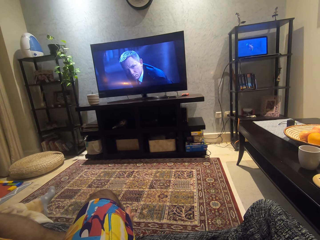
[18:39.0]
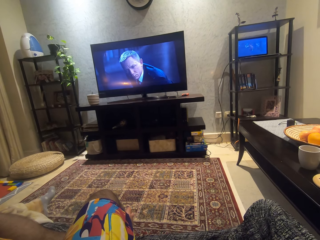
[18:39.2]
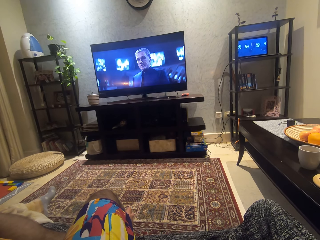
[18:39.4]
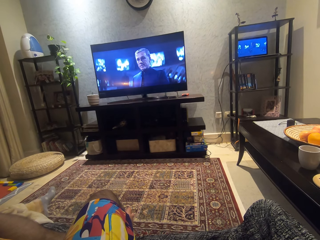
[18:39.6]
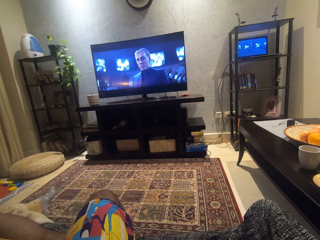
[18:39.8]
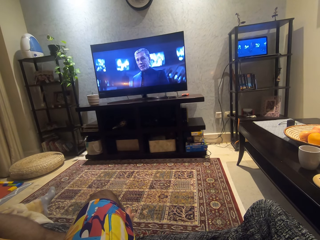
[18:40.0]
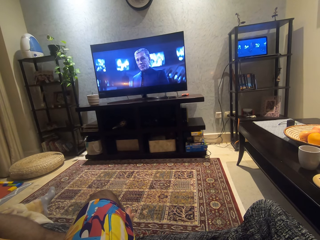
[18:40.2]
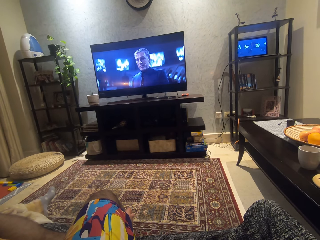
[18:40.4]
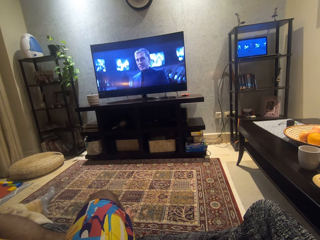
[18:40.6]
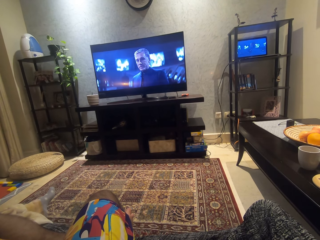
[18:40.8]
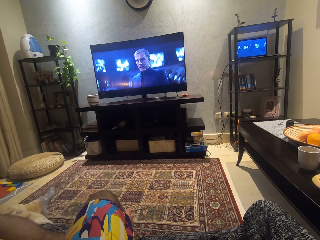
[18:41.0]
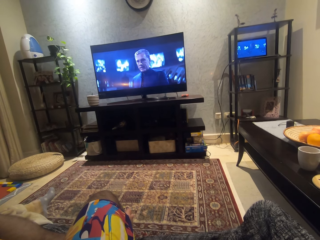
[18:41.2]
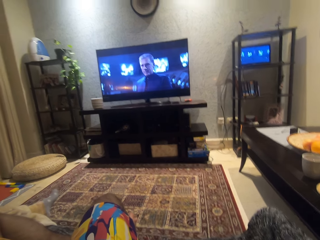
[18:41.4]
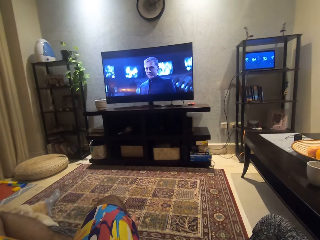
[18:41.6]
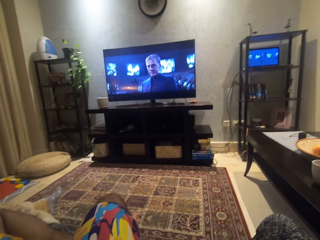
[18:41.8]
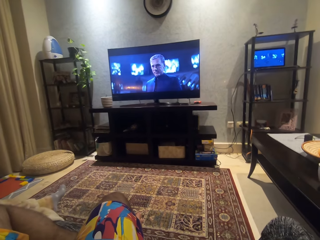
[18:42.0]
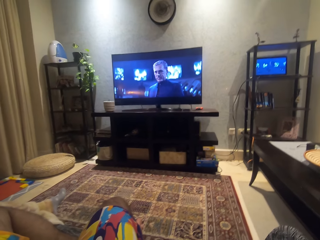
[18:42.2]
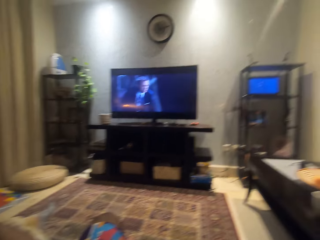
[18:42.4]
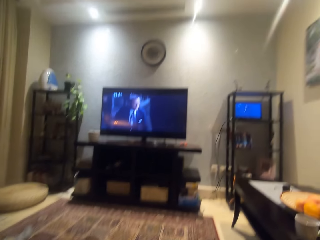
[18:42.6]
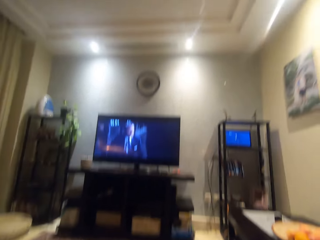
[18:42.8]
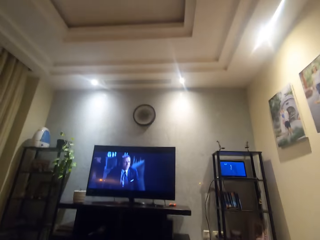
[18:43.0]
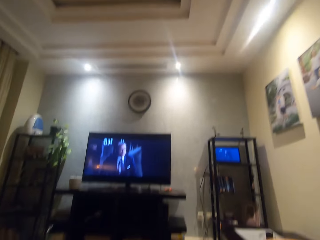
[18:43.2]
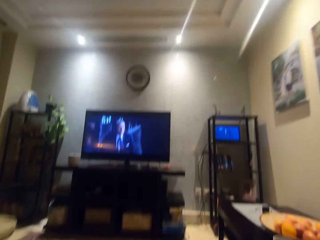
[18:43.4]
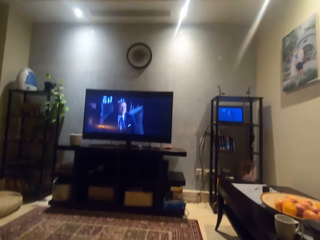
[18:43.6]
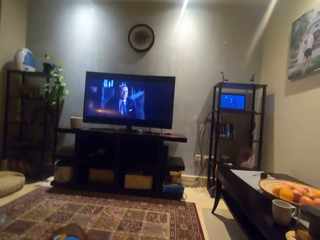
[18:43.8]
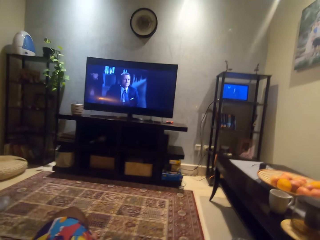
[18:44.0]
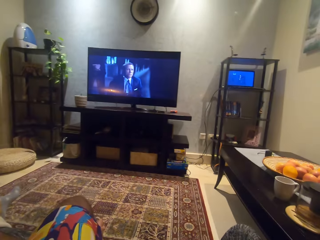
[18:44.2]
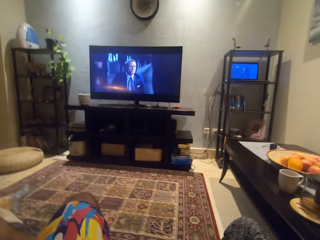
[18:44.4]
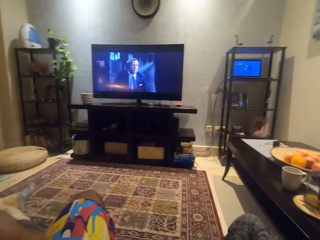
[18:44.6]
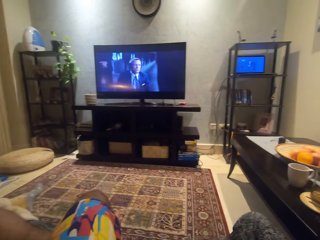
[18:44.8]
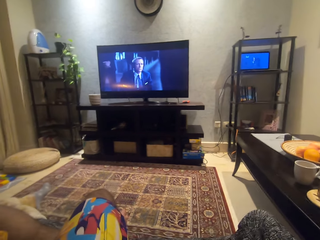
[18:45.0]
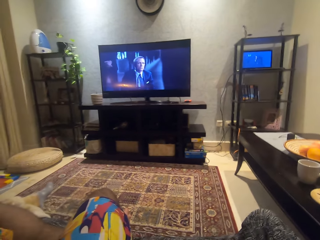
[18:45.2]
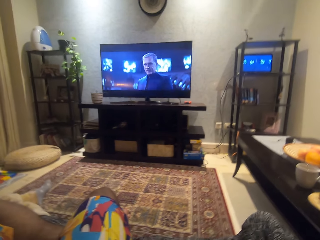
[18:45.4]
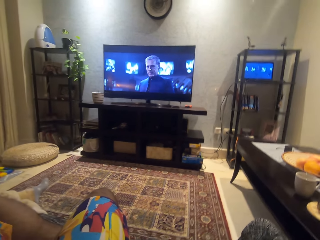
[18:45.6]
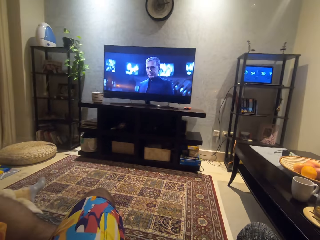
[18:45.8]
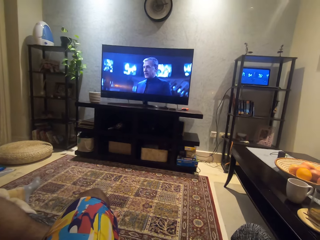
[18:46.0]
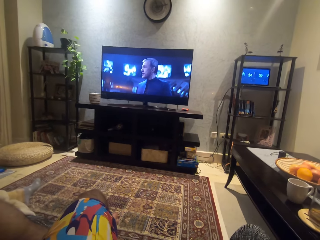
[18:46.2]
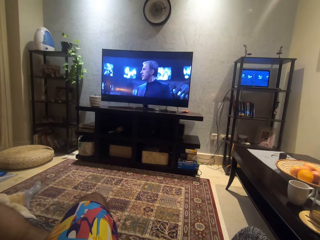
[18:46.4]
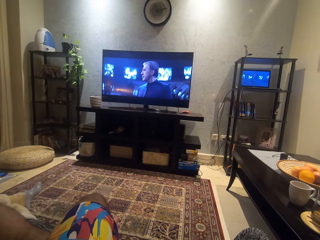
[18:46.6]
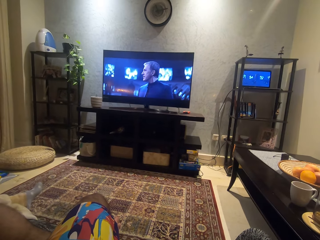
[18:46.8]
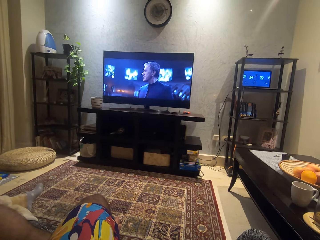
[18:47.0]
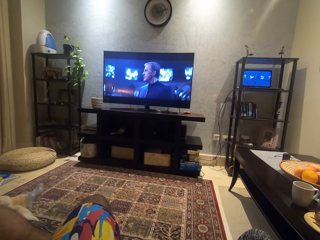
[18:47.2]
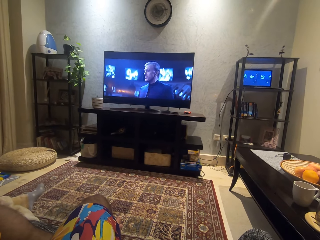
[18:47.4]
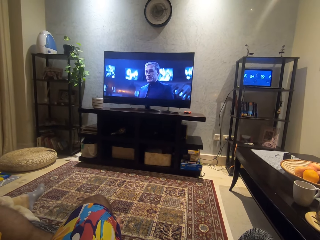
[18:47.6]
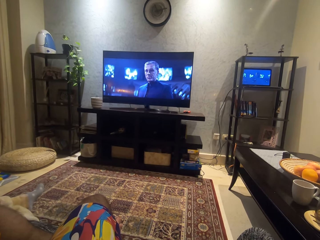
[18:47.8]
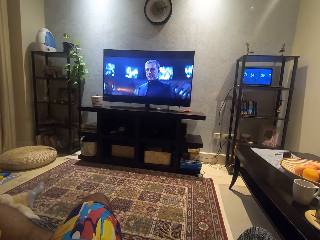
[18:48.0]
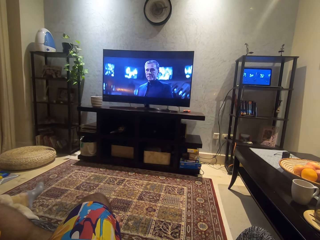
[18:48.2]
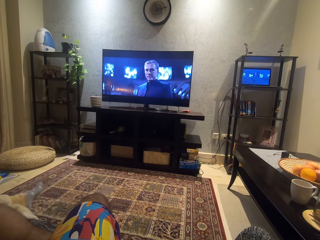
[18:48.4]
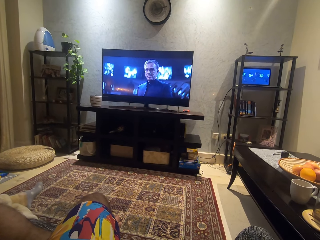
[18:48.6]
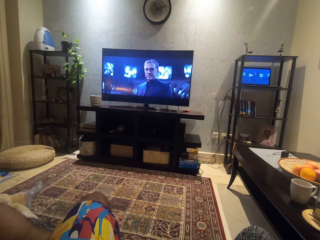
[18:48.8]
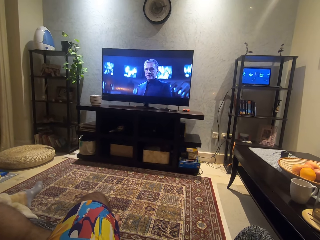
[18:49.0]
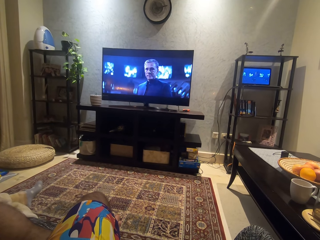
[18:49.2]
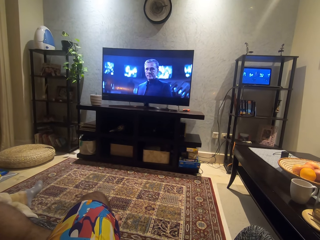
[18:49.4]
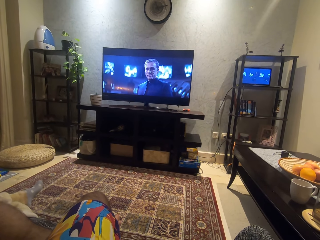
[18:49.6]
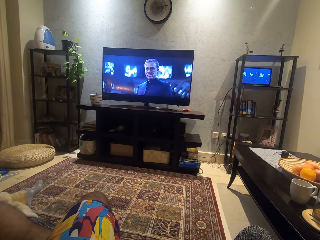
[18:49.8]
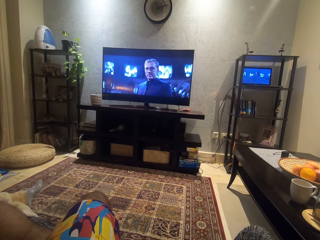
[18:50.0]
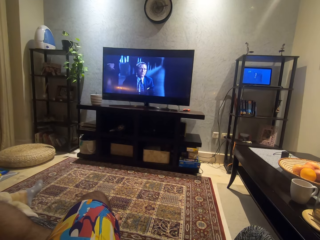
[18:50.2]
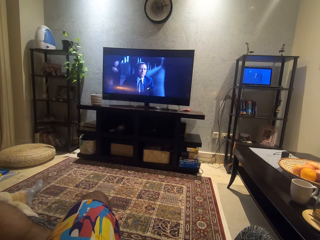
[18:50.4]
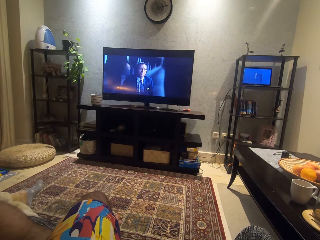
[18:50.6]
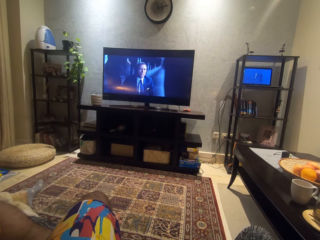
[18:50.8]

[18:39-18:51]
The camera wearer moves his head. He watches a movie.

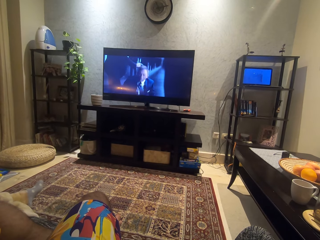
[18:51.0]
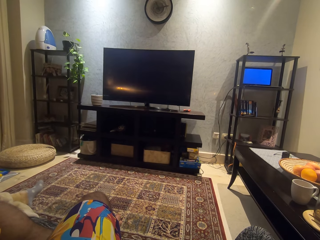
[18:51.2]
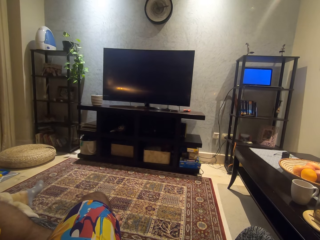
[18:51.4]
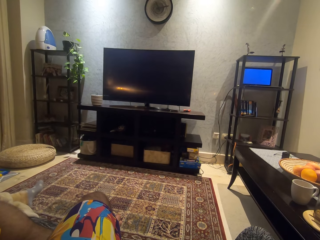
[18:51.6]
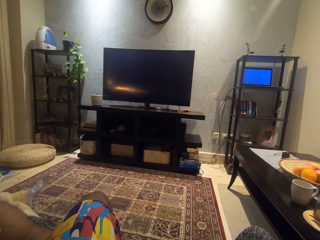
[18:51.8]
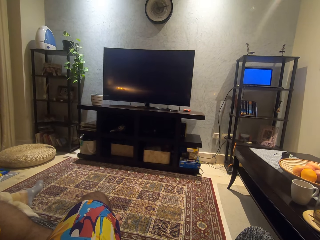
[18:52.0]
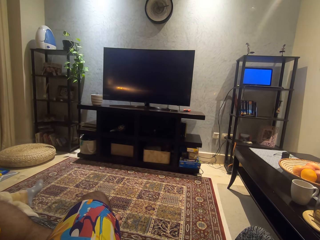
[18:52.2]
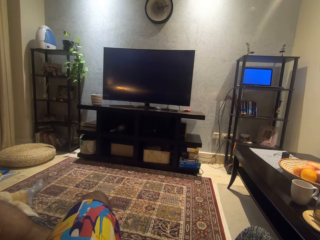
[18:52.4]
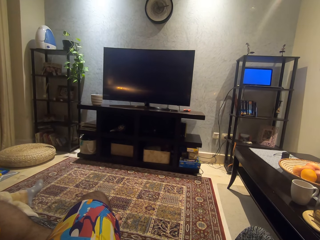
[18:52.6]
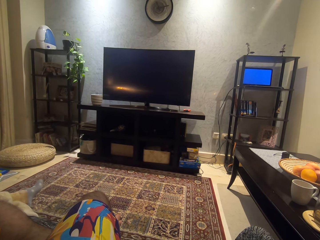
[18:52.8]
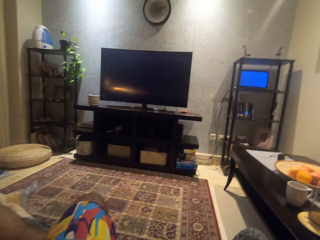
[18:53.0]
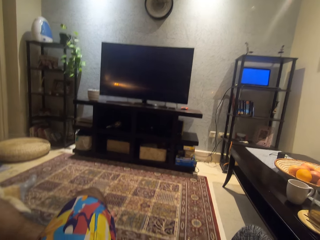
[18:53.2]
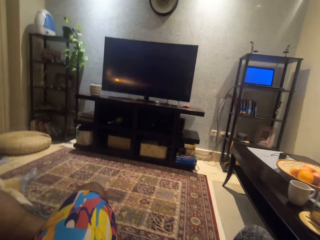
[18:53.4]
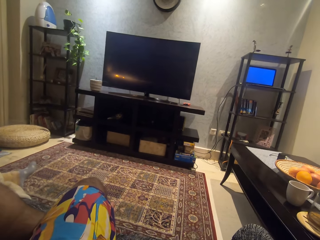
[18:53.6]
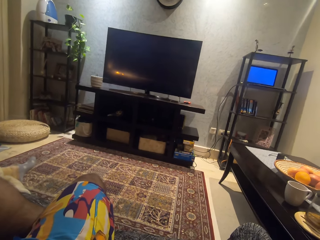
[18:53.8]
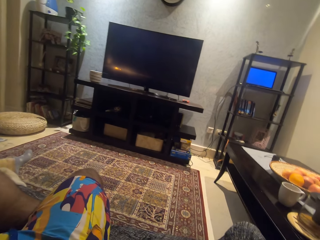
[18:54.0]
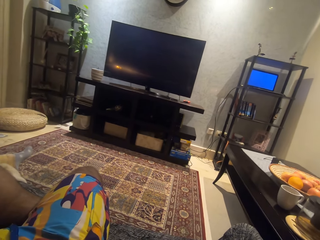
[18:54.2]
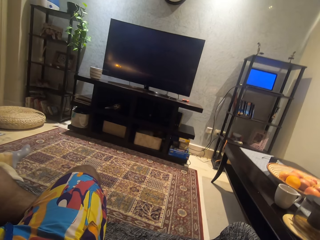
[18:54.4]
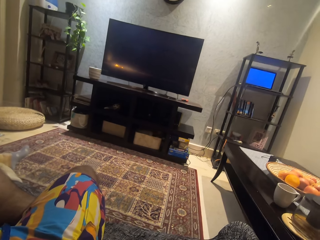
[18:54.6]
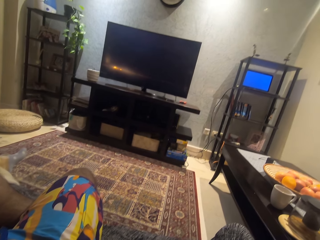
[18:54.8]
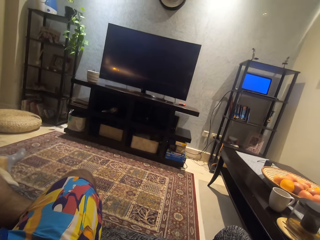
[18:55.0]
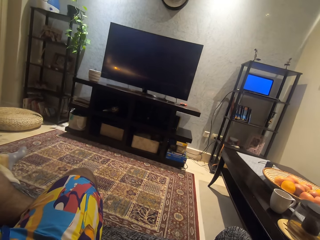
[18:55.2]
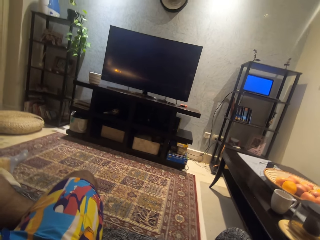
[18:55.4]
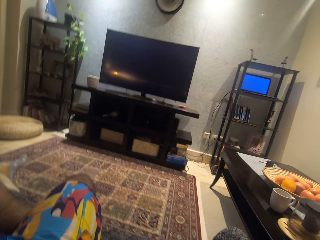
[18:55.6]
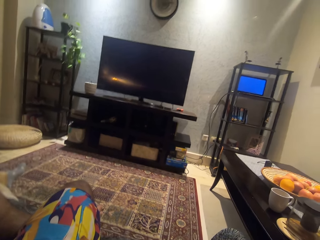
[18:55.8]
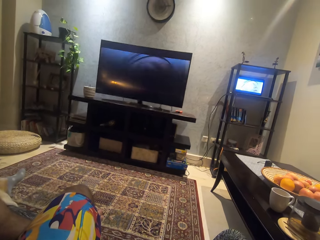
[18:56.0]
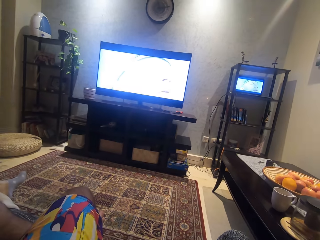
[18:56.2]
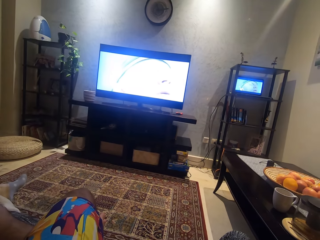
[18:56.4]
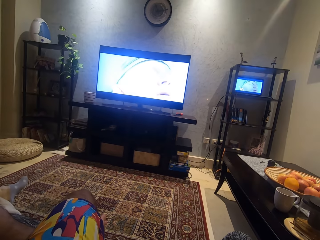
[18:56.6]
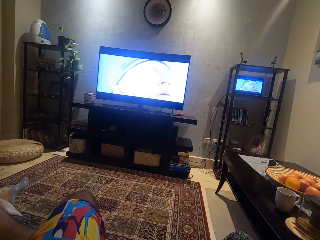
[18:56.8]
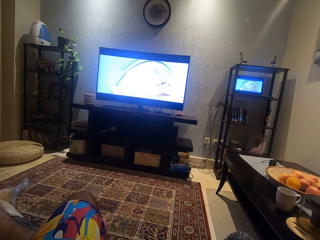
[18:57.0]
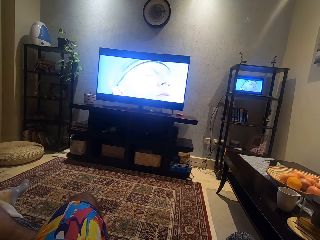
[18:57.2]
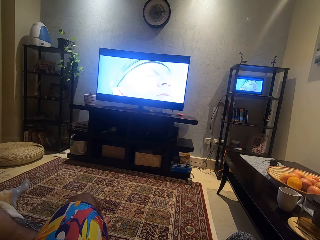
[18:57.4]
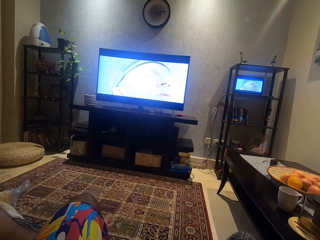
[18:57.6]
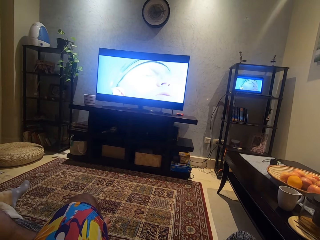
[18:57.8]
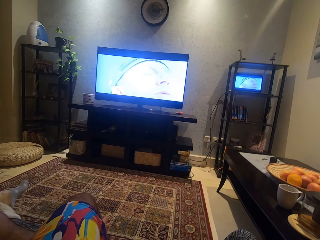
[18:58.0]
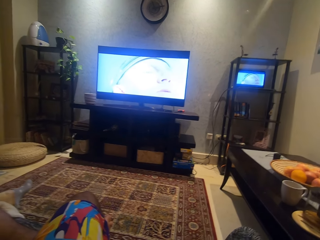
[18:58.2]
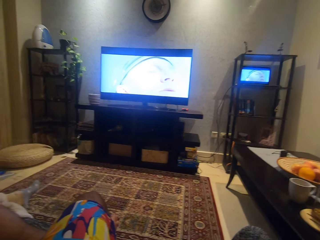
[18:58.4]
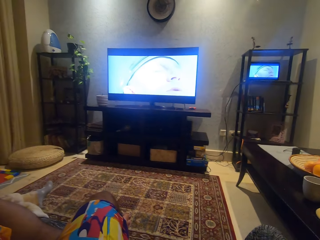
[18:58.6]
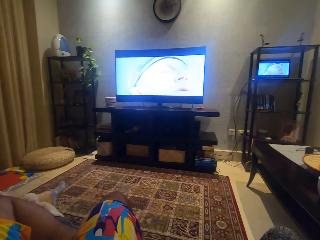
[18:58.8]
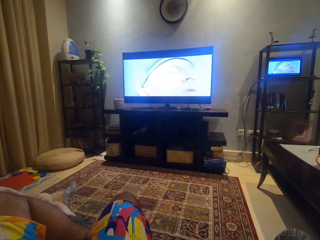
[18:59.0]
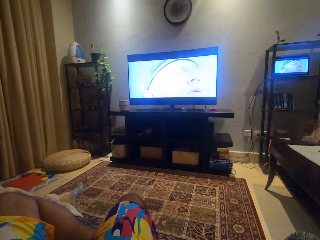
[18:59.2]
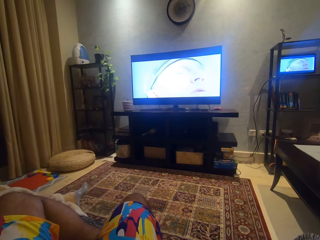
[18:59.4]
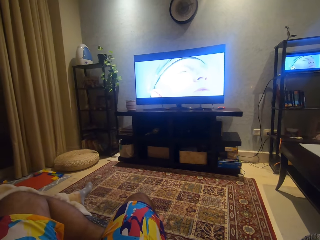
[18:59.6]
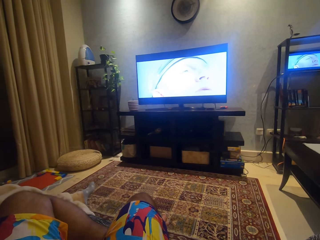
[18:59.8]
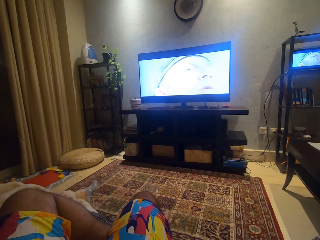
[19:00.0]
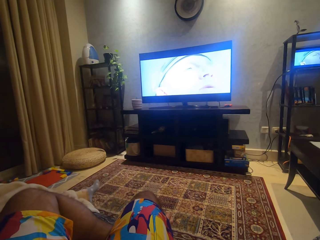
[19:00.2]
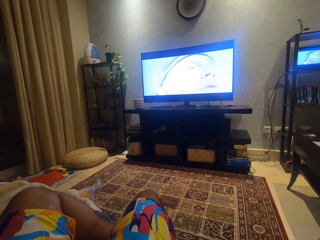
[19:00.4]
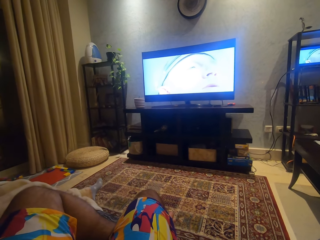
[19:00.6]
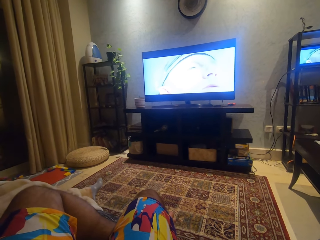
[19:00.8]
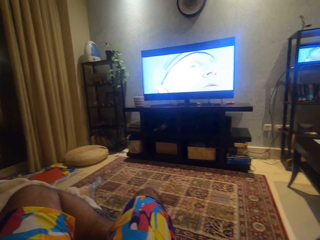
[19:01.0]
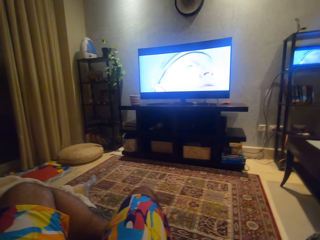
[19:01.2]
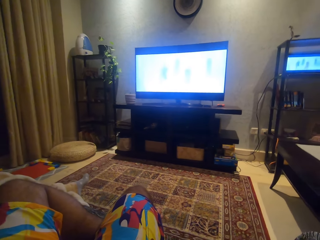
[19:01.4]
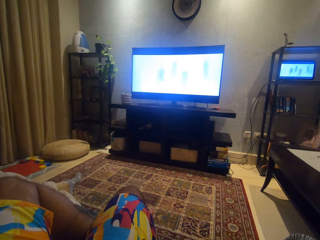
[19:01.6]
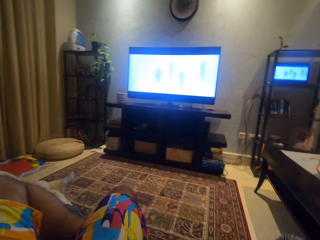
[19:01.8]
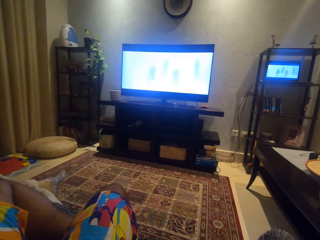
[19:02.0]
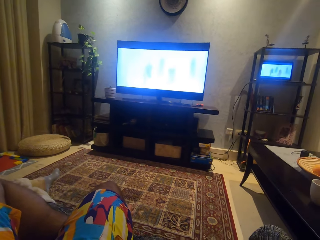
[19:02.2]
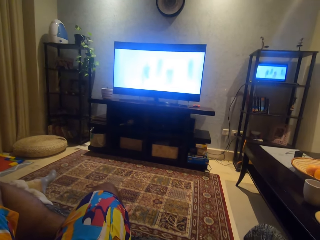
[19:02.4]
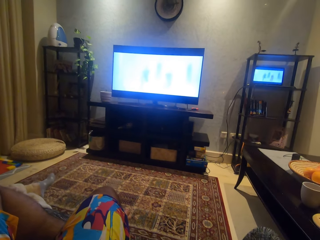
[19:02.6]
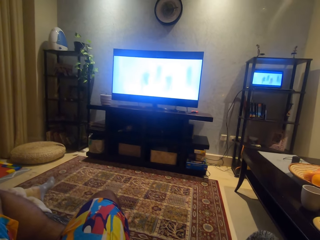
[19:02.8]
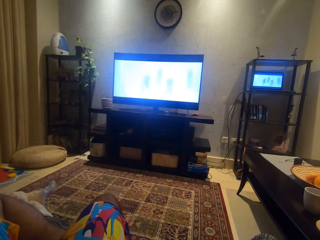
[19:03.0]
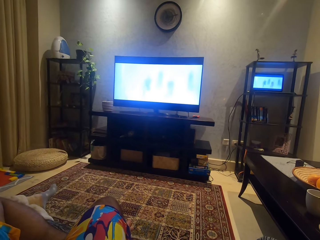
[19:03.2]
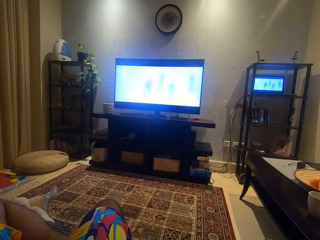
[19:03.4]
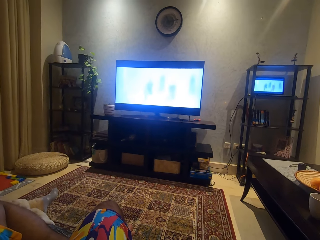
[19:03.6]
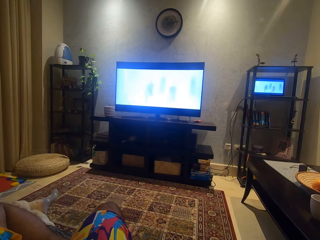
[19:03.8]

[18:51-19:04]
The camera wearer moves his head.
